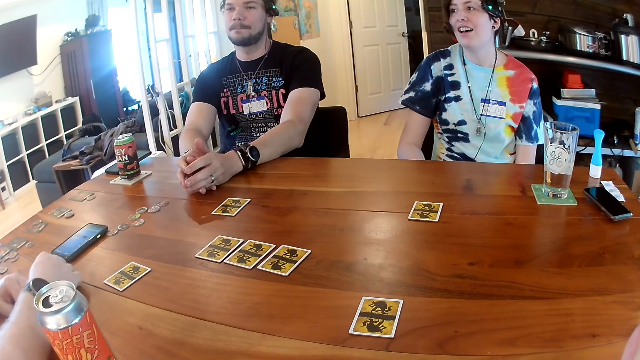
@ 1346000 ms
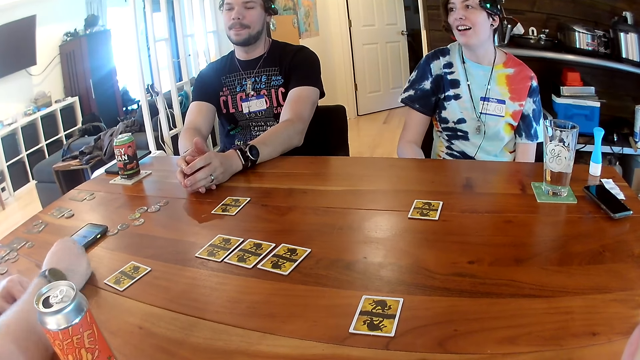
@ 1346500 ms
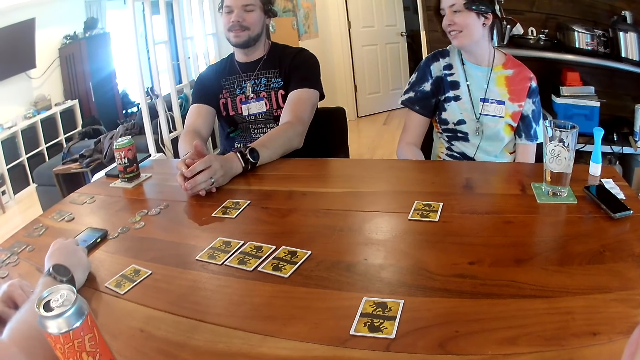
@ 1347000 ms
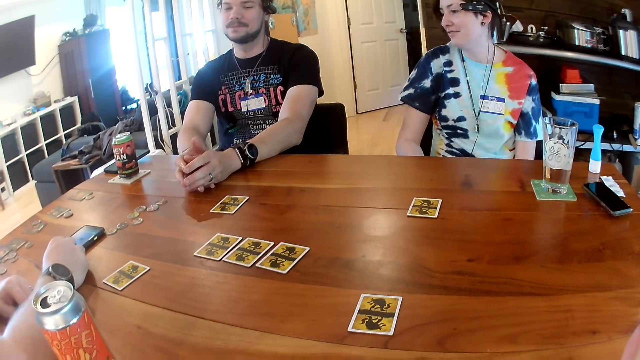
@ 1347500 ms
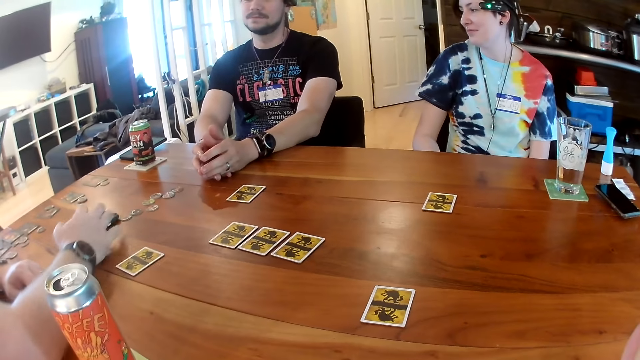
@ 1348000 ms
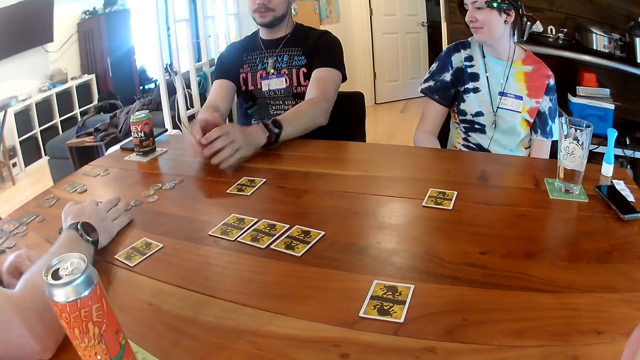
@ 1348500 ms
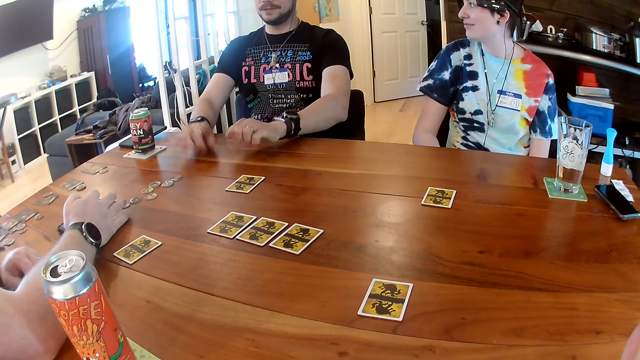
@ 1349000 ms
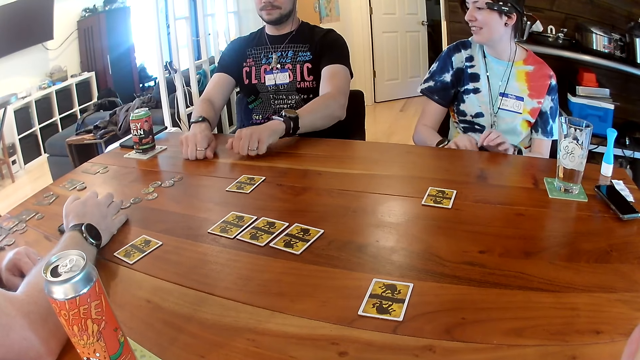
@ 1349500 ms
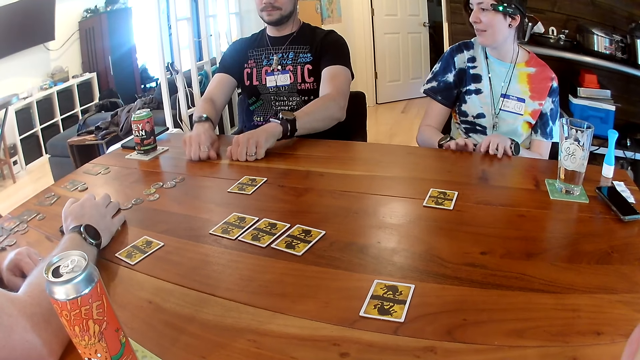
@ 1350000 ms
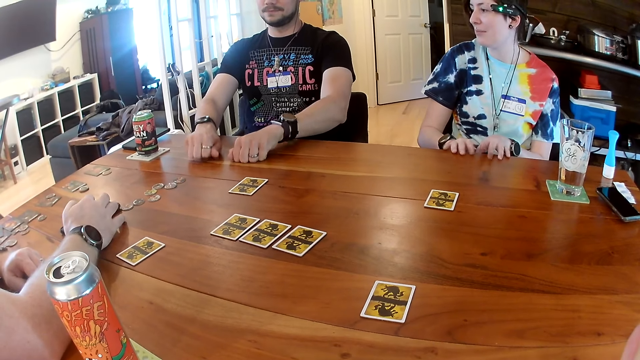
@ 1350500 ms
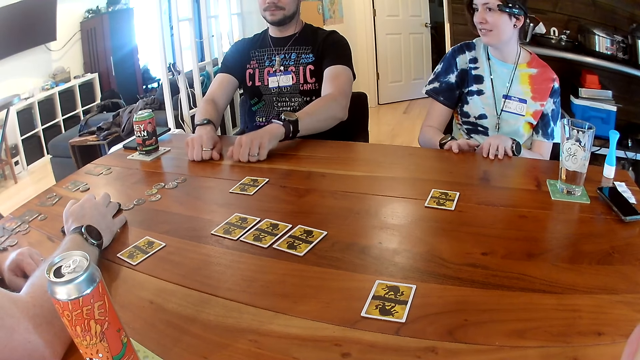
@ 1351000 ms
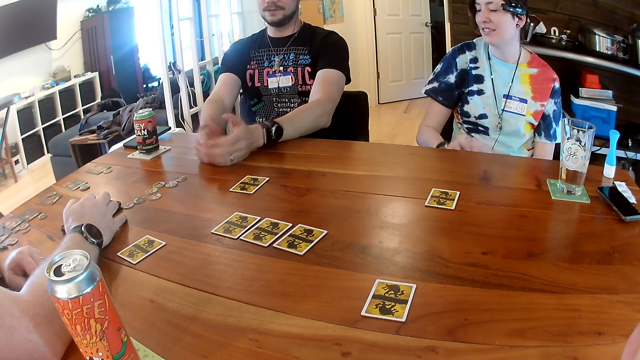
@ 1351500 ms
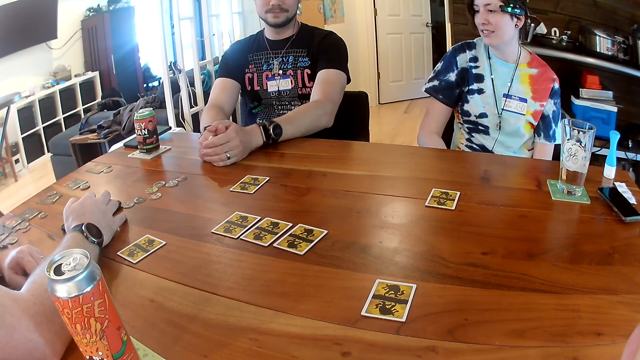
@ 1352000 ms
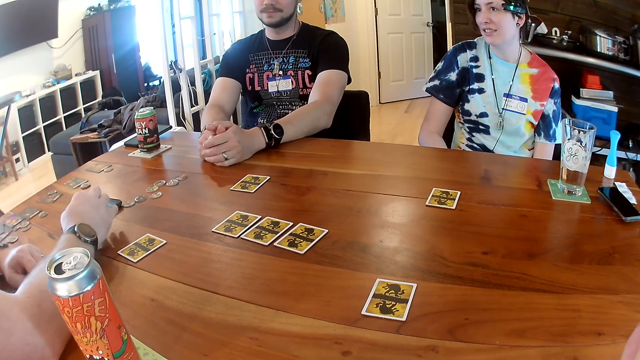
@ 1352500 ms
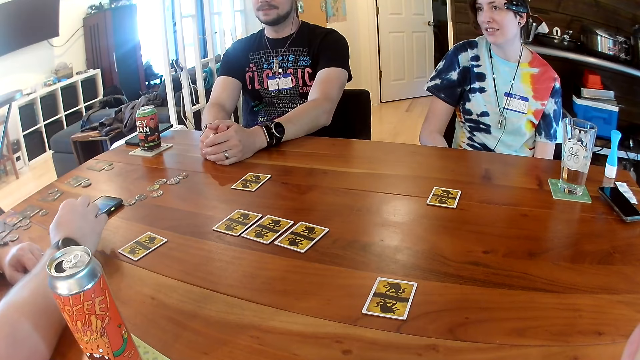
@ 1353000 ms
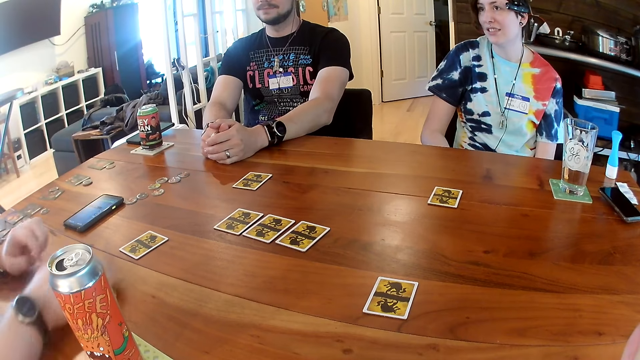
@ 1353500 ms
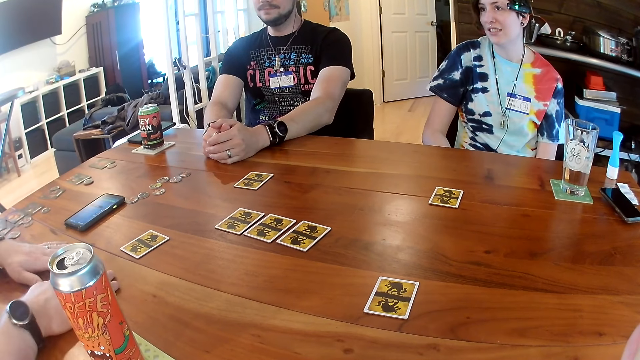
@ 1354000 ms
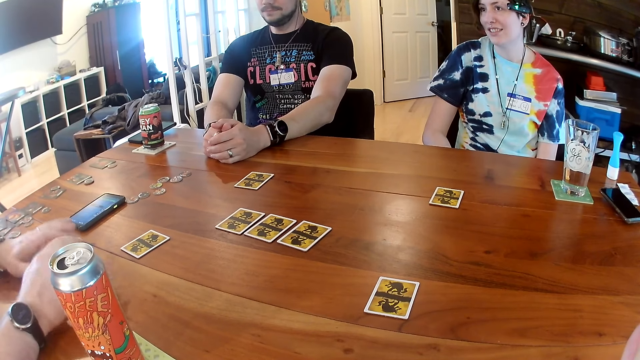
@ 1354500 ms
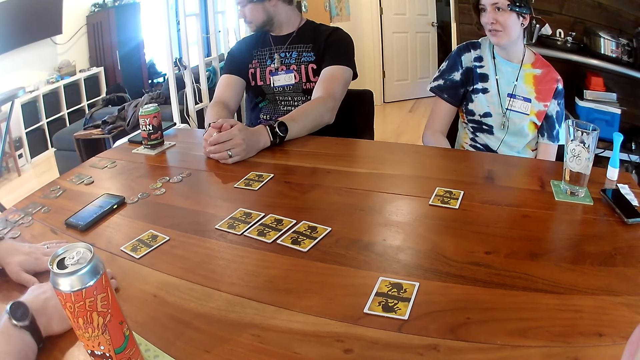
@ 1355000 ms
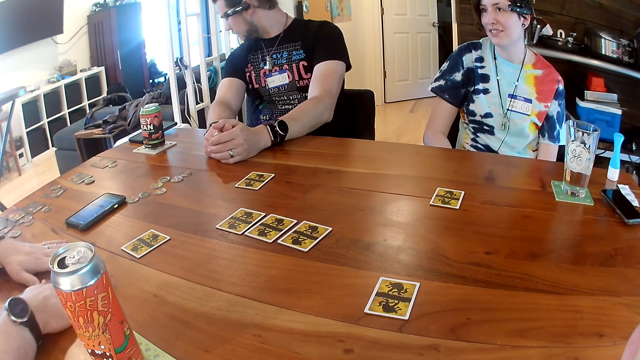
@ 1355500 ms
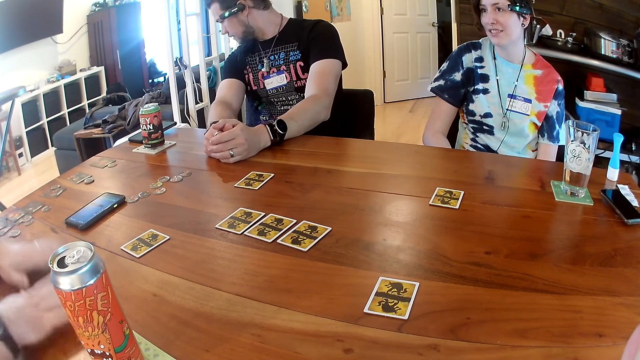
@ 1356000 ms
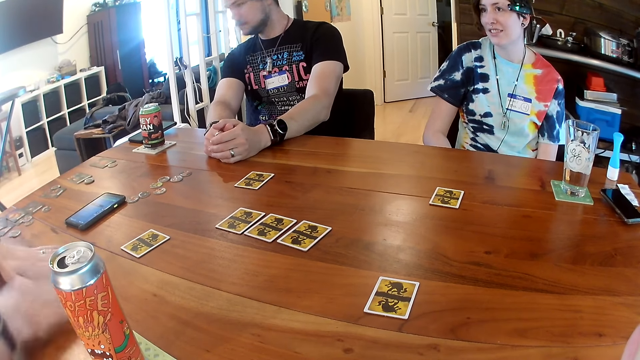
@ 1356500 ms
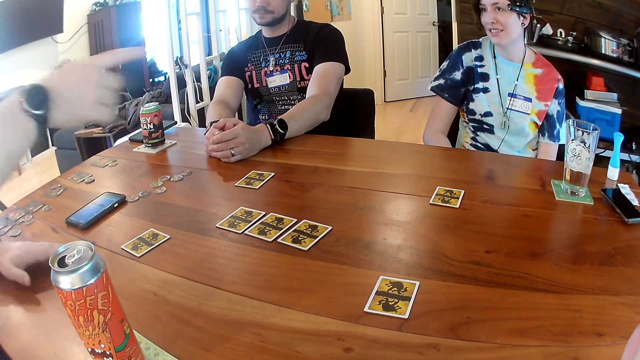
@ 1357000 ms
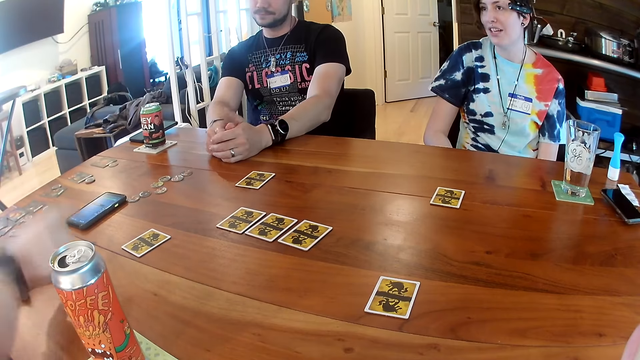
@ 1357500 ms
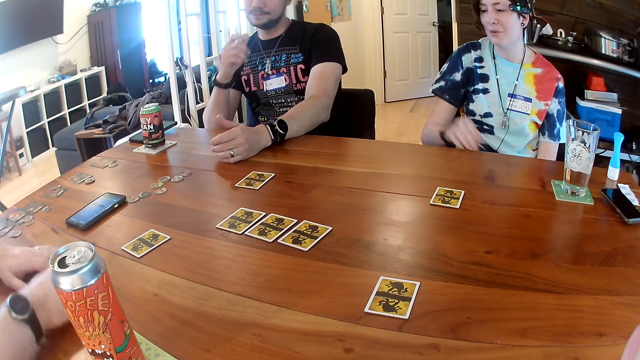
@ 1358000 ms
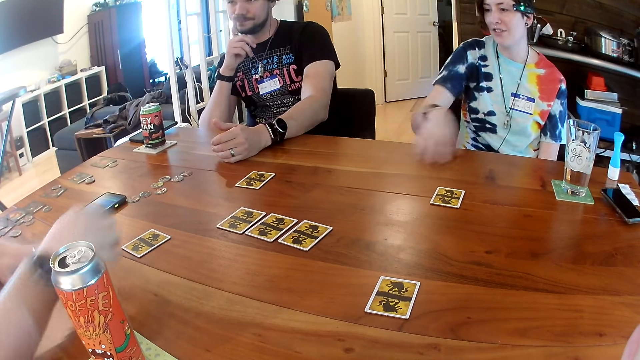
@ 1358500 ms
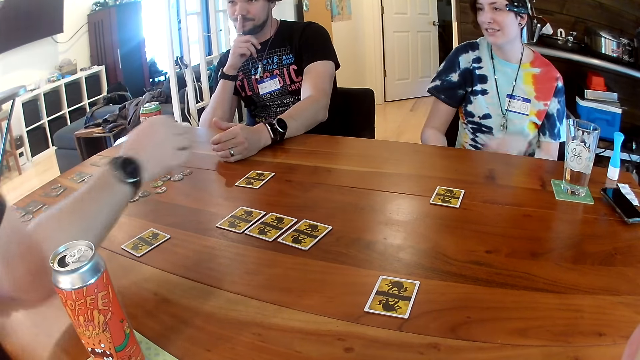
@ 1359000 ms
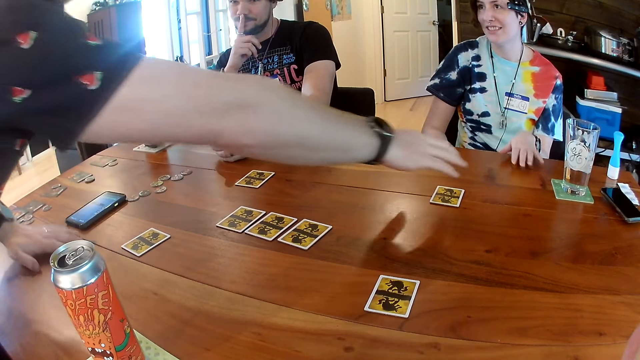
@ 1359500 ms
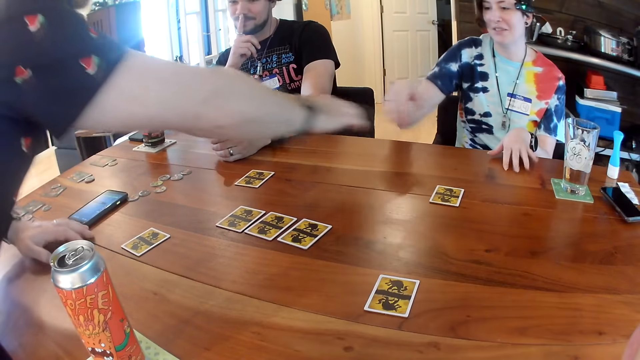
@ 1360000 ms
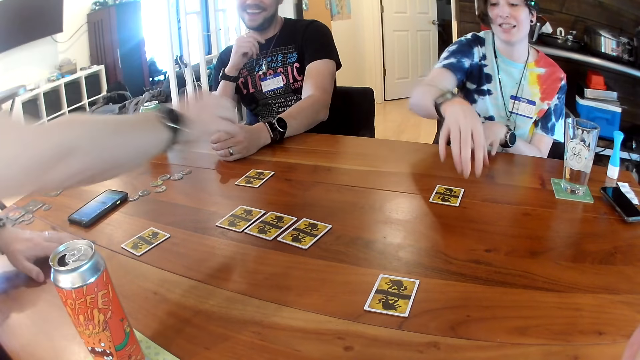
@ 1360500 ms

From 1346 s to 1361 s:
A man adjusts the phone on the table with his right hand. Another man hits the table with his two hands. A woman hits the table with her hands. The other man places his two hands on the table. The first man hits the table with his two hands. The first man talks to the woman and the other man.

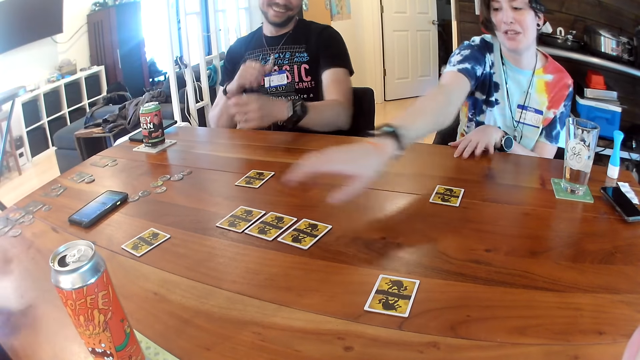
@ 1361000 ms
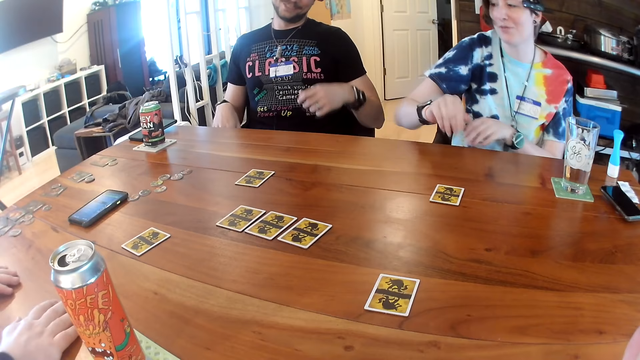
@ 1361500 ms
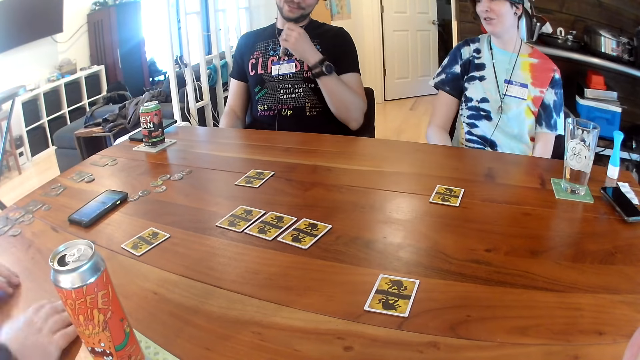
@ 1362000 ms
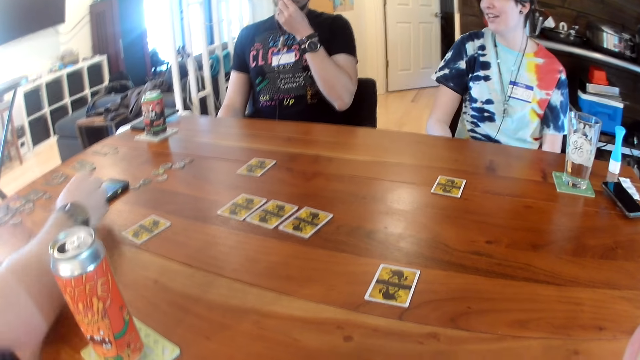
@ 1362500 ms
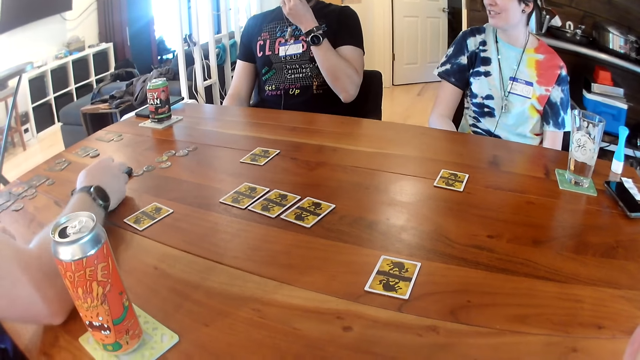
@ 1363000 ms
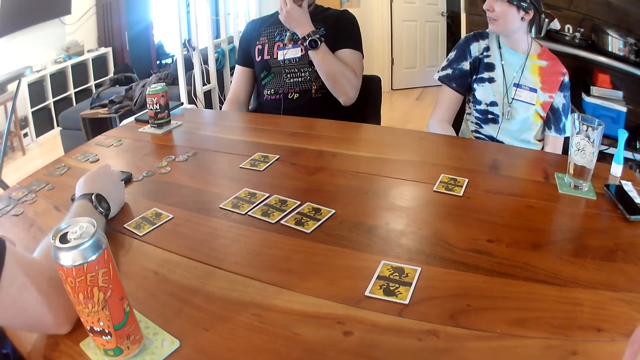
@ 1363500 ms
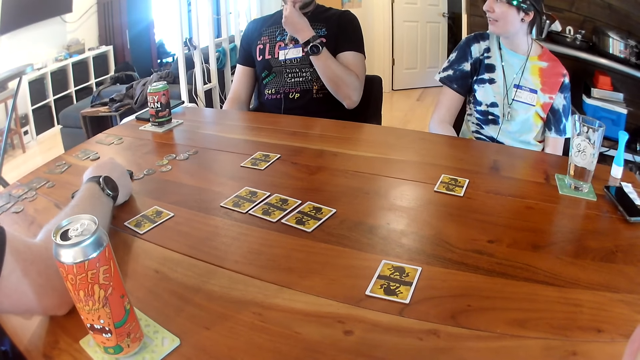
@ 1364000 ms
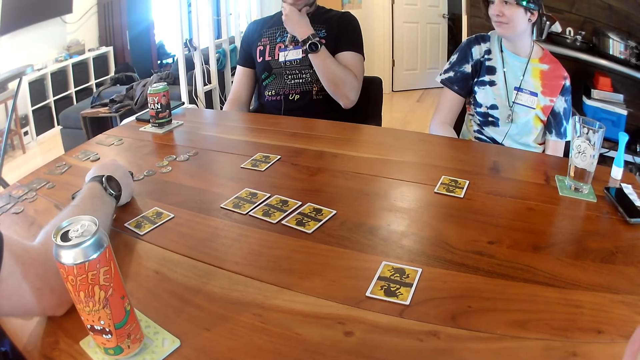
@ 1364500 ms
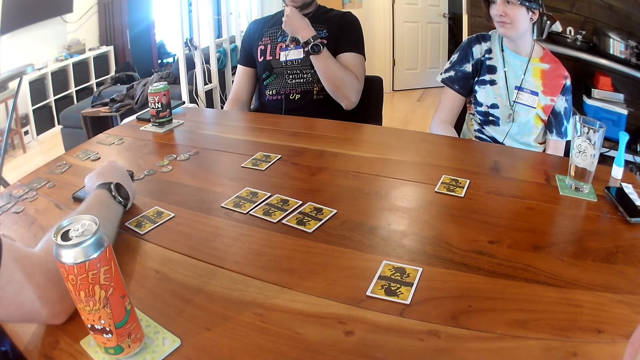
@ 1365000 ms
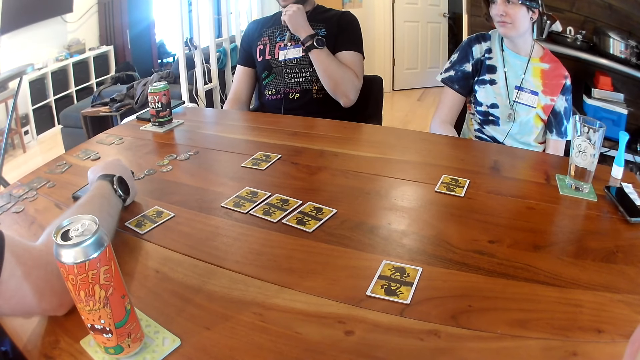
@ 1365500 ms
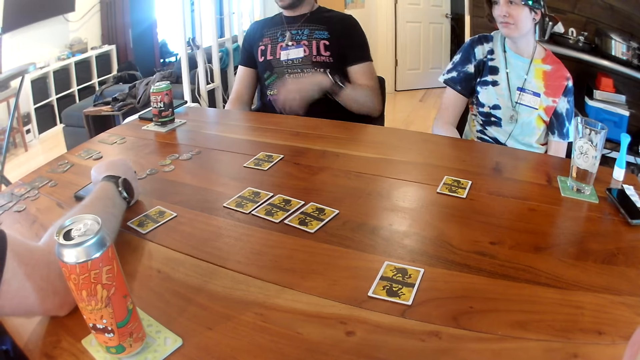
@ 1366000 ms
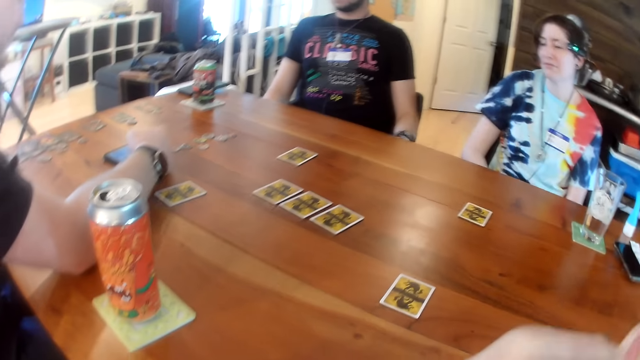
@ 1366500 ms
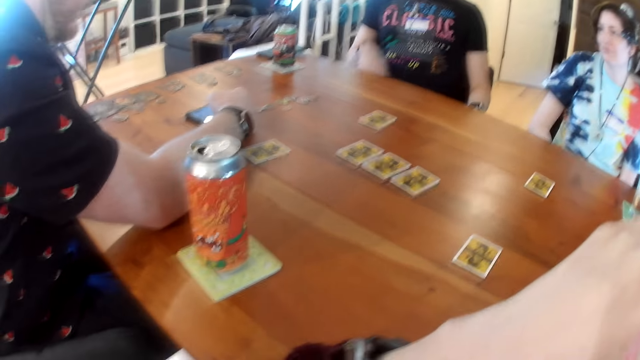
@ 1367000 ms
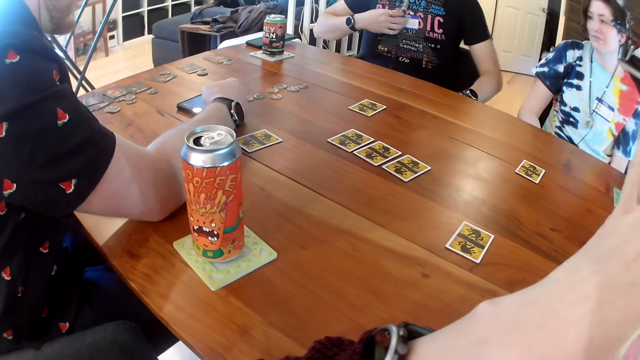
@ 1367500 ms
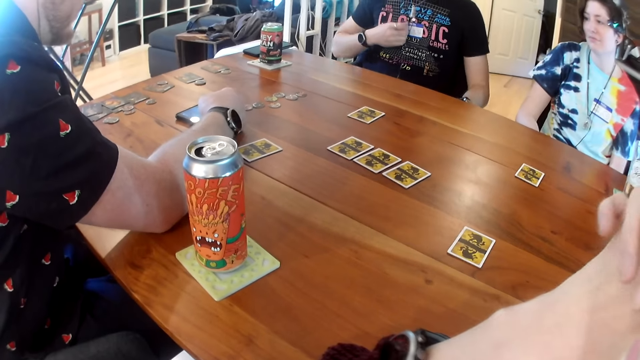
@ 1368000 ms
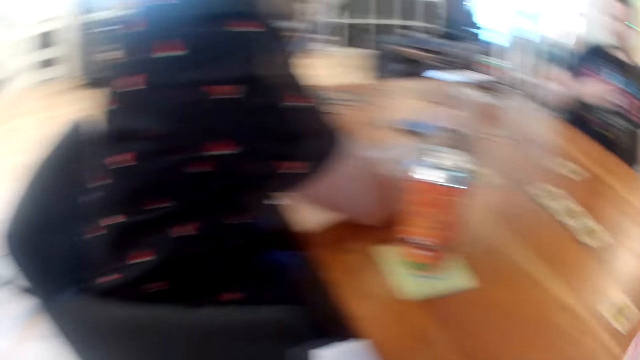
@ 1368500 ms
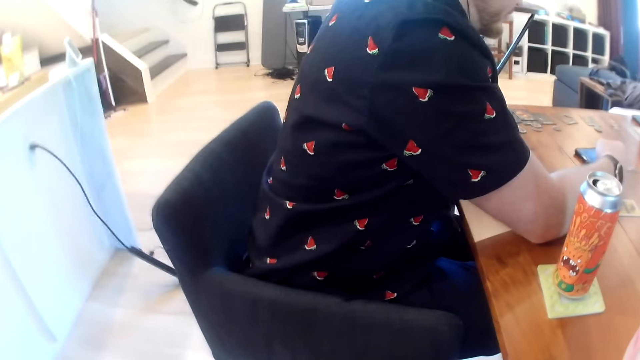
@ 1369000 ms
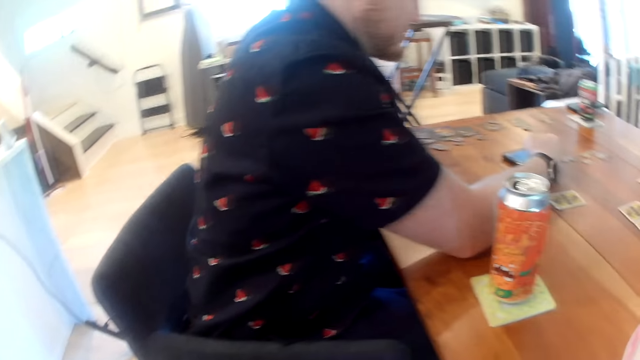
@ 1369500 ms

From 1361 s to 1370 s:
A man operates the phone on the table with his right hand. The camera wearer holds her hands together.
